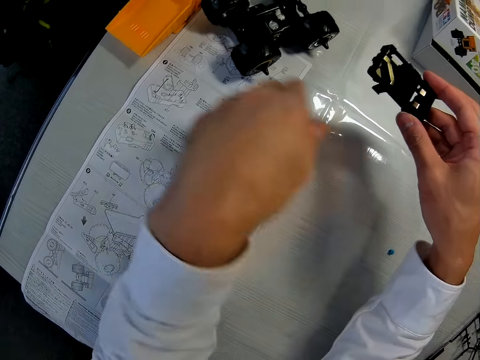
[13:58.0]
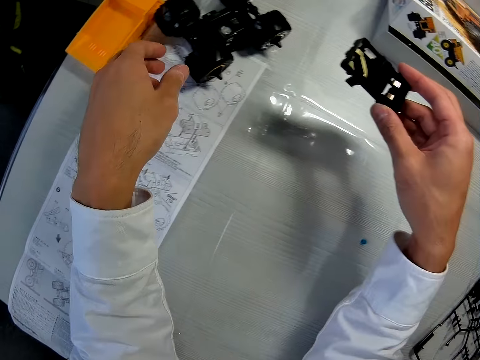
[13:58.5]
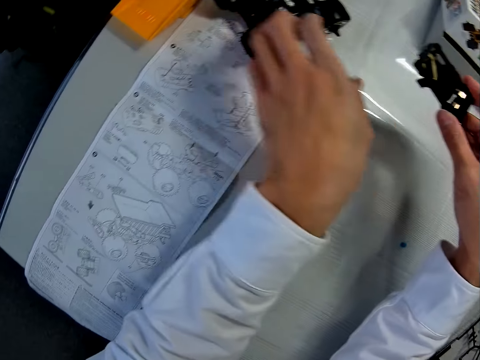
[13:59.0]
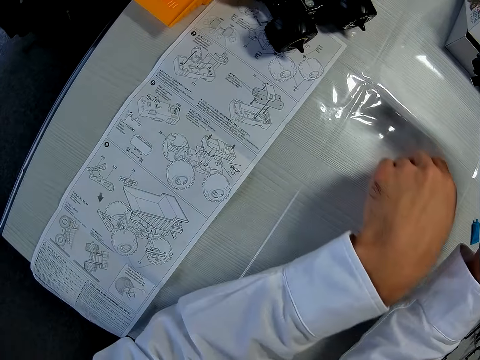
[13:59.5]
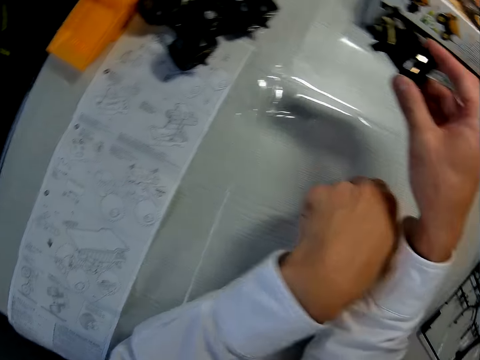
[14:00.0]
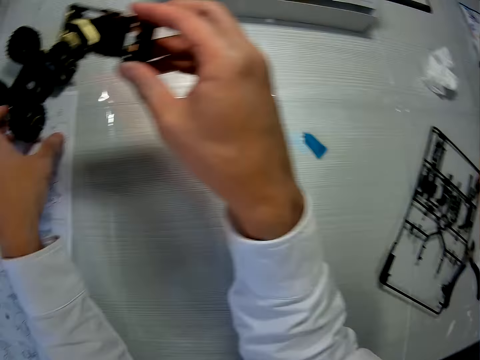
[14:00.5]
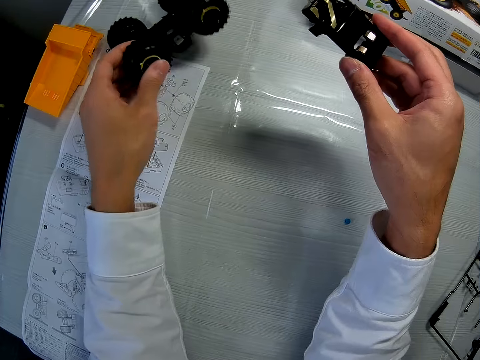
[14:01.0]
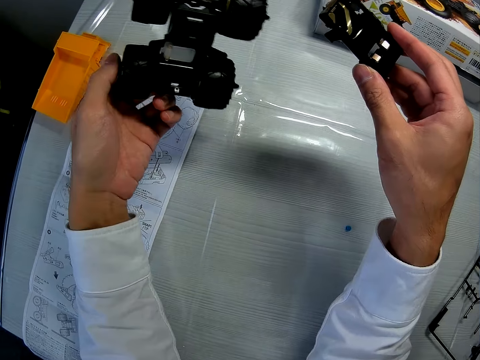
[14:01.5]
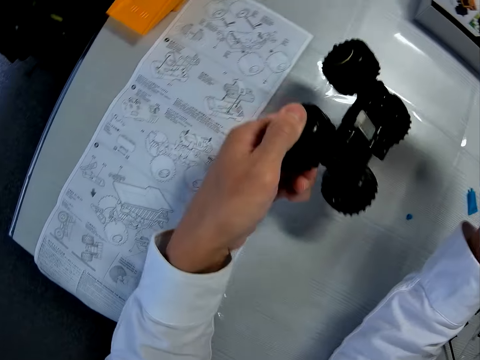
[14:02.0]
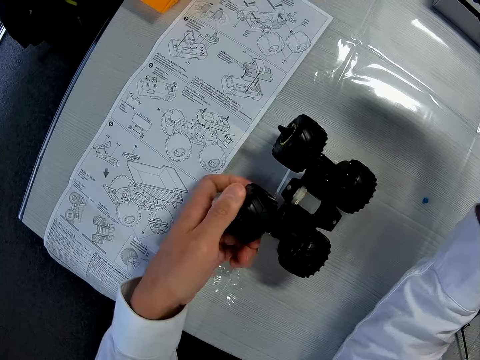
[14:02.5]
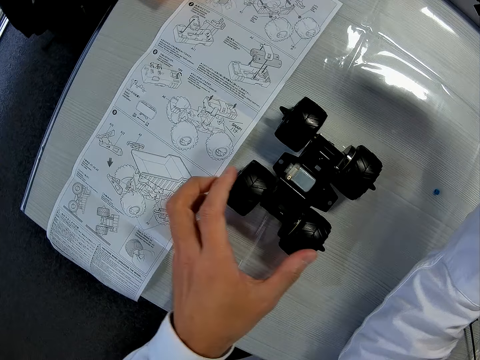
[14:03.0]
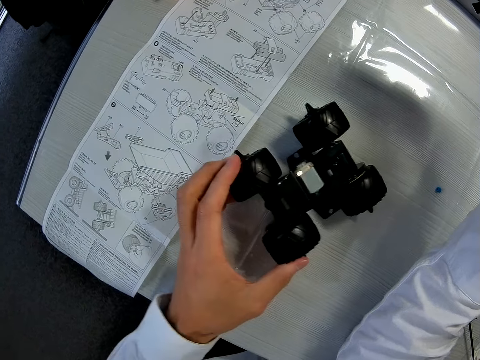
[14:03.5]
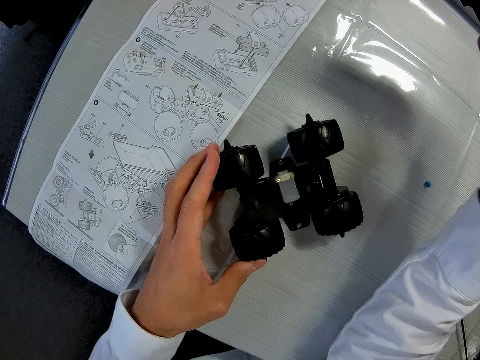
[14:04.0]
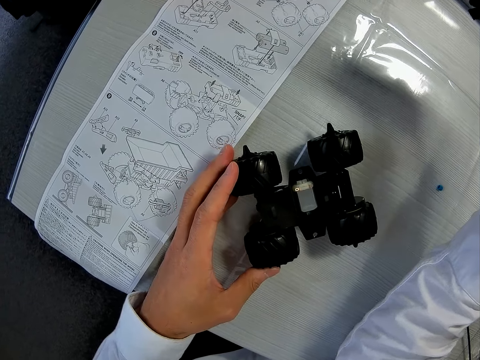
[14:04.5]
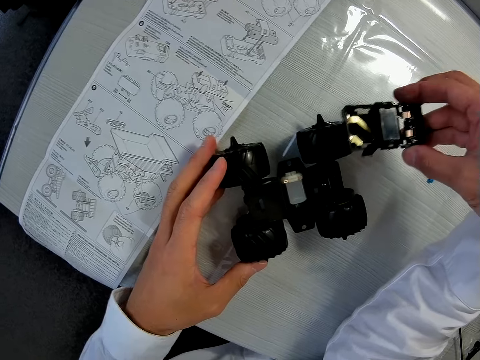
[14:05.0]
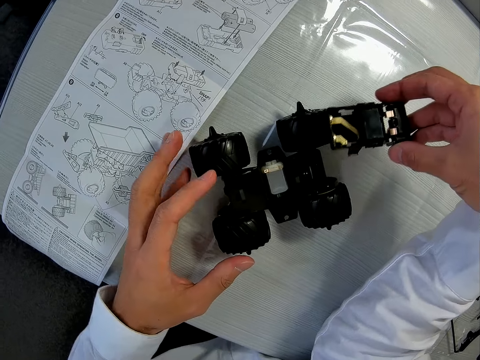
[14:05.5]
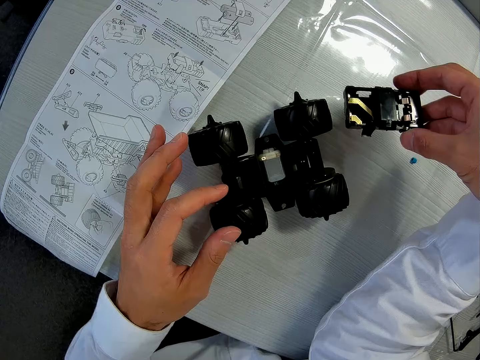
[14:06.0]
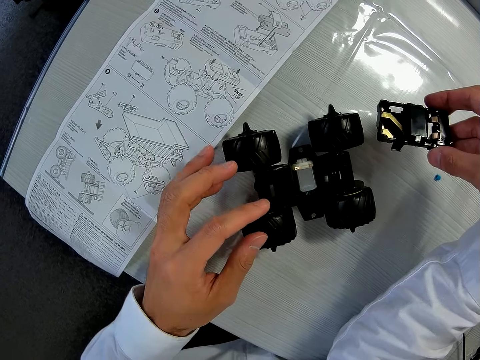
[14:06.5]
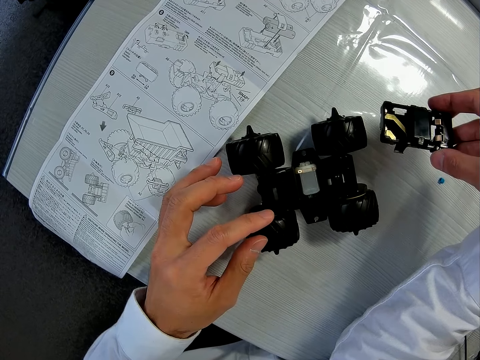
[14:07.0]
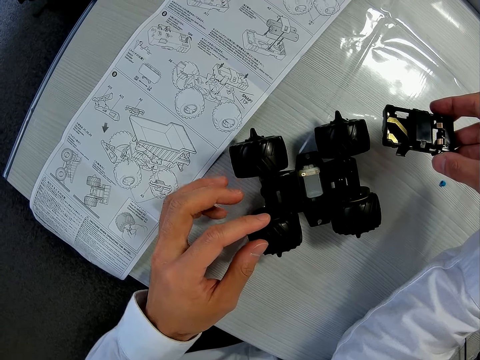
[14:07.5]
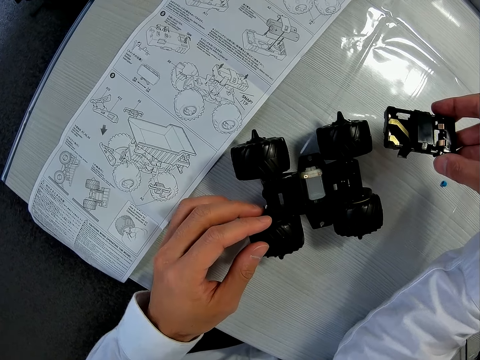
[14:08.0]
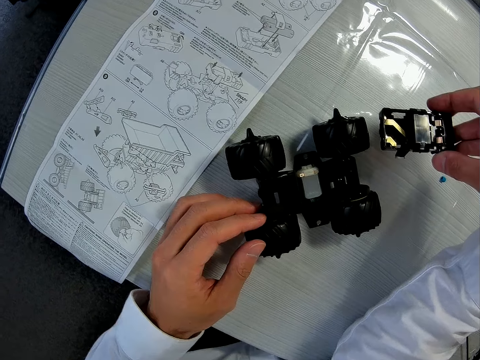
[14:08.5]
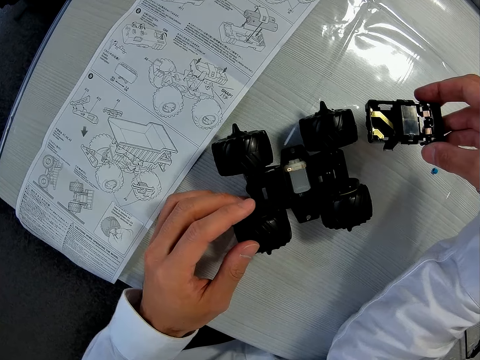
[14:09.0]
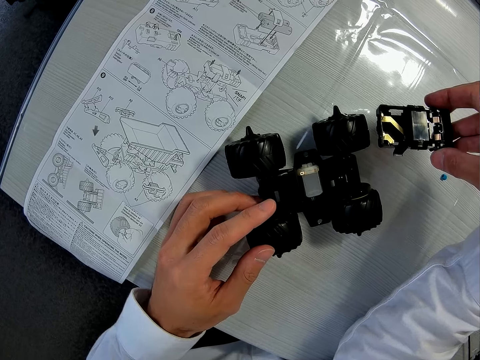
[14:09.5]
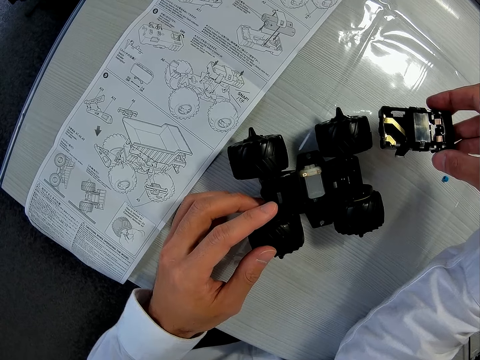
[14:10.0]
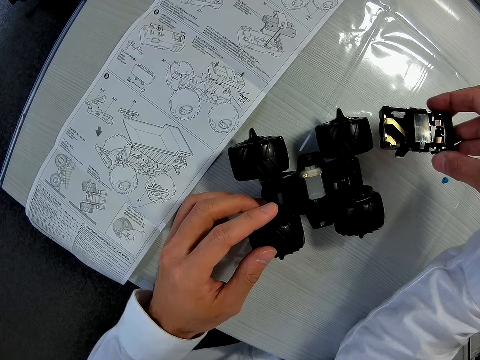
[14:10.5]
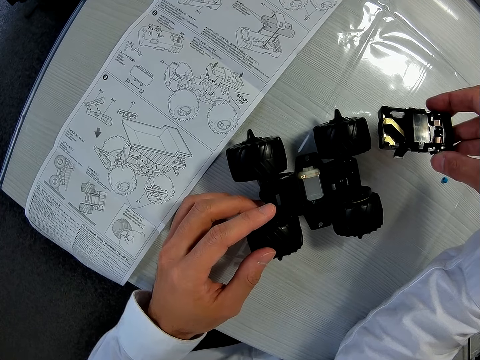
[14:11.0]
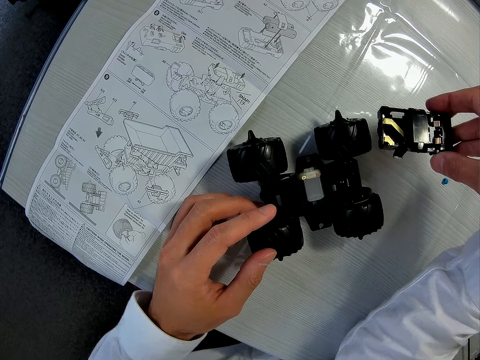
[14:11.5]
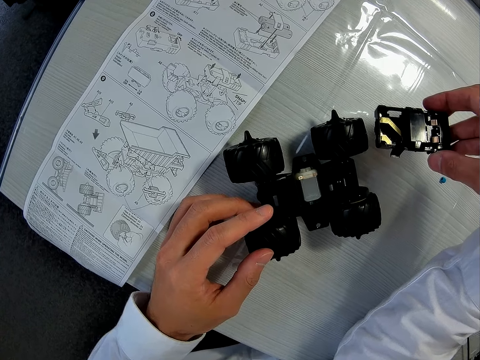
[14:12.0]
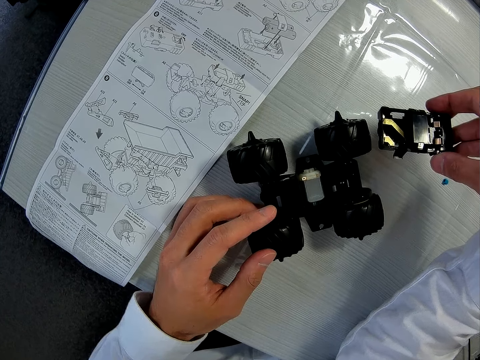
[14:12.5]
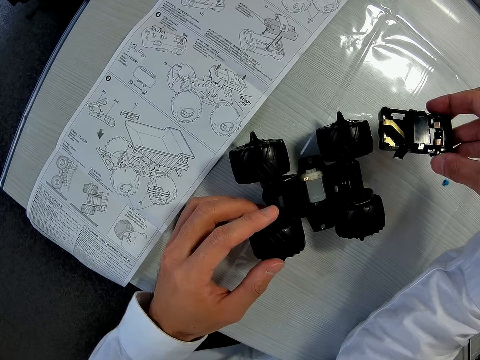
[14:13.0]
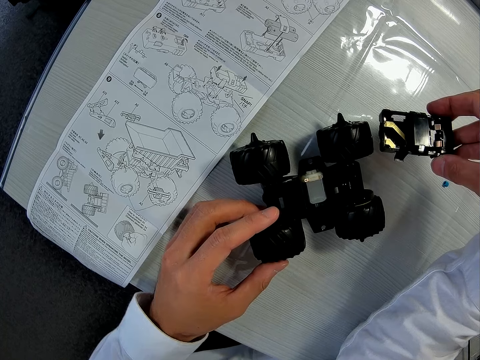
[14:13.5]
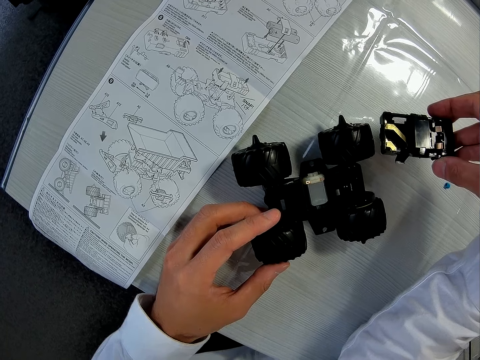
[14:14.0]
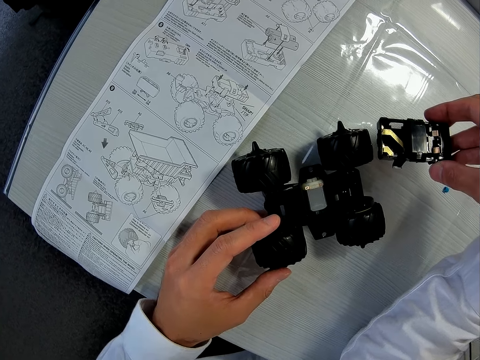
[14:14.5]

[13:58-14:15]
The camera wearer picks up a toy truck. They take the part of the plastic toy truck. They drop the toy truck on the table and adjust the toy truck on the table. They put down the toy truck wheels. They touch the toy truck wheels.

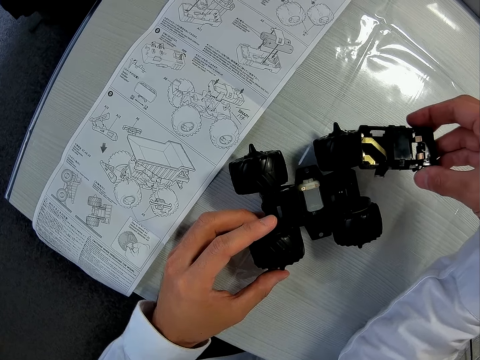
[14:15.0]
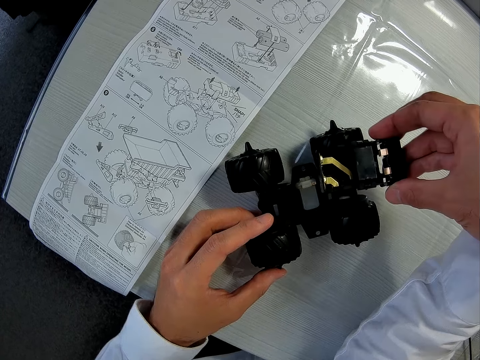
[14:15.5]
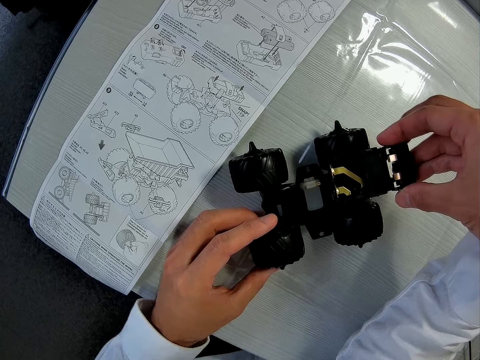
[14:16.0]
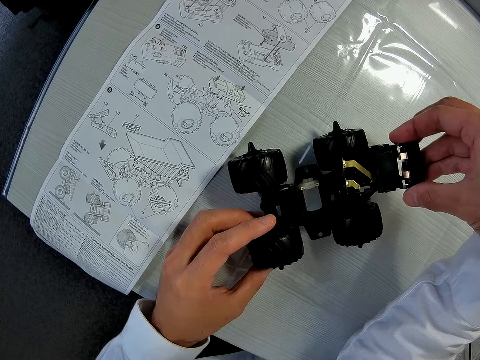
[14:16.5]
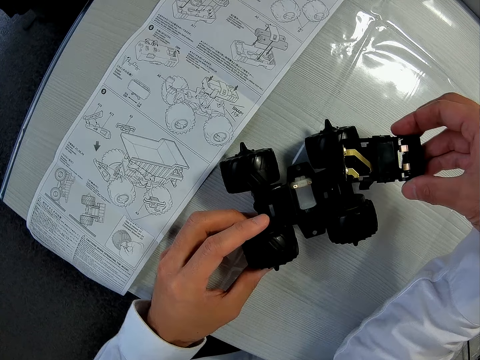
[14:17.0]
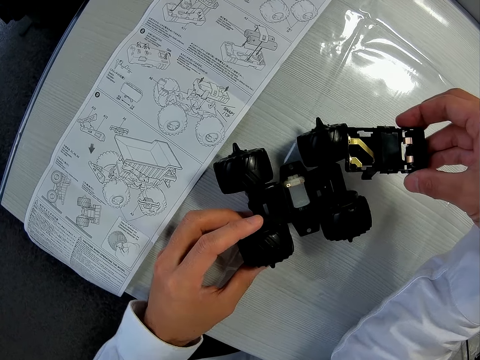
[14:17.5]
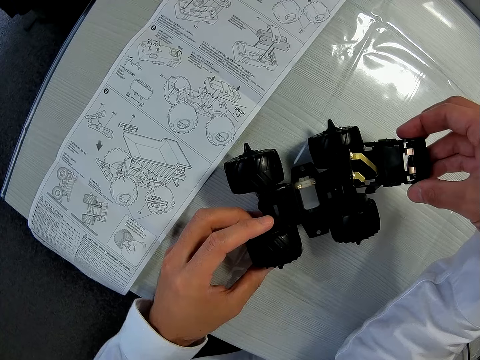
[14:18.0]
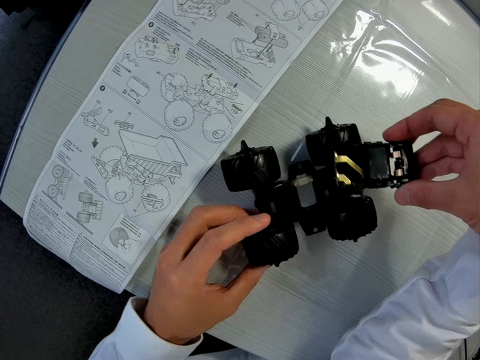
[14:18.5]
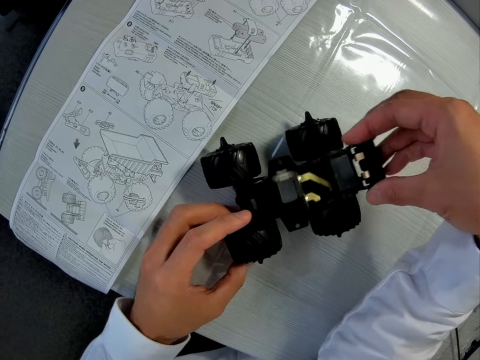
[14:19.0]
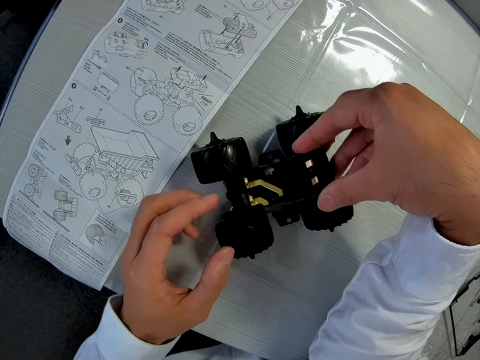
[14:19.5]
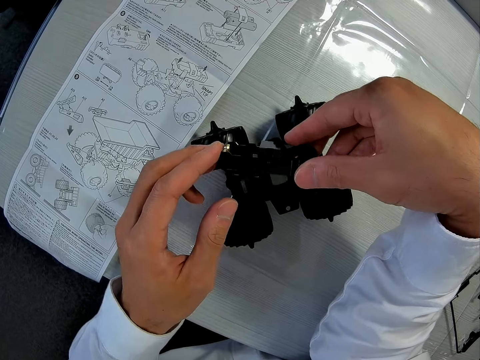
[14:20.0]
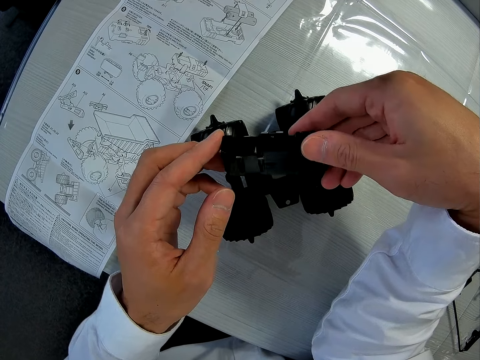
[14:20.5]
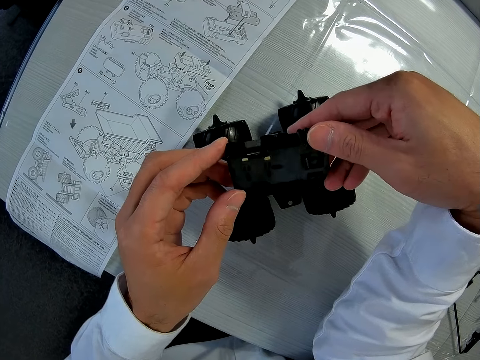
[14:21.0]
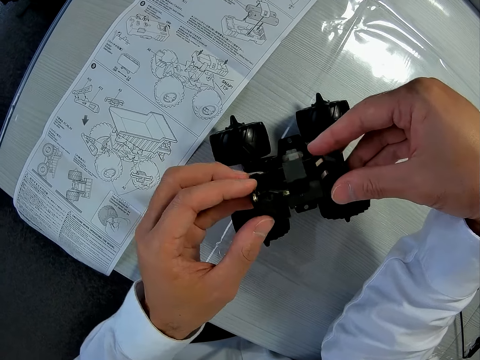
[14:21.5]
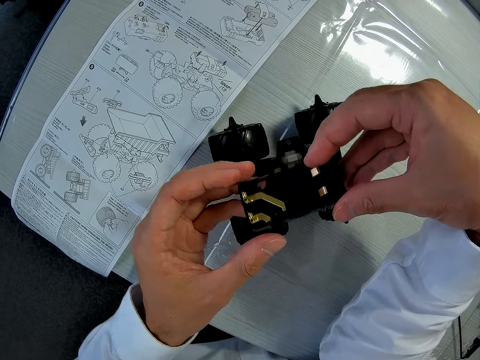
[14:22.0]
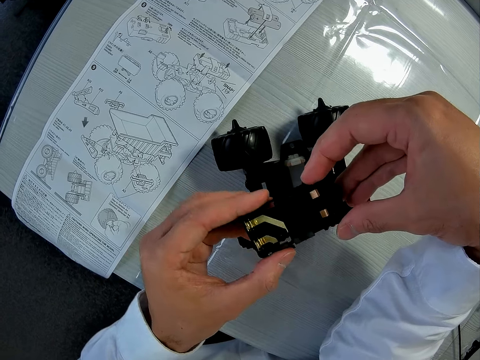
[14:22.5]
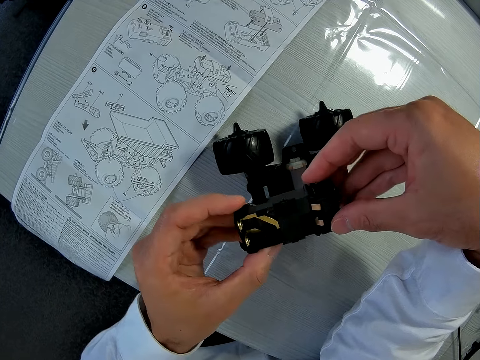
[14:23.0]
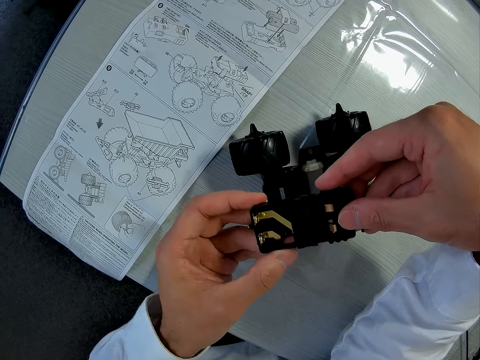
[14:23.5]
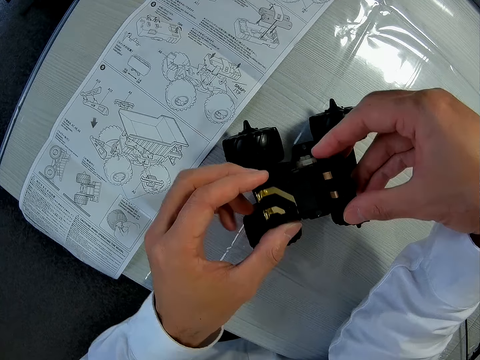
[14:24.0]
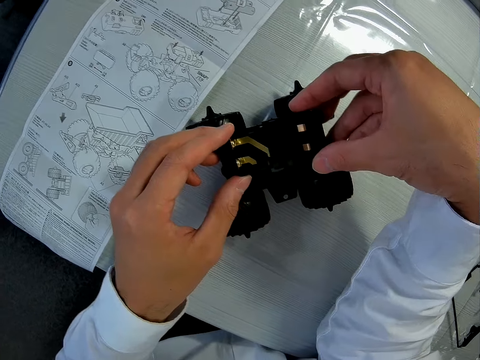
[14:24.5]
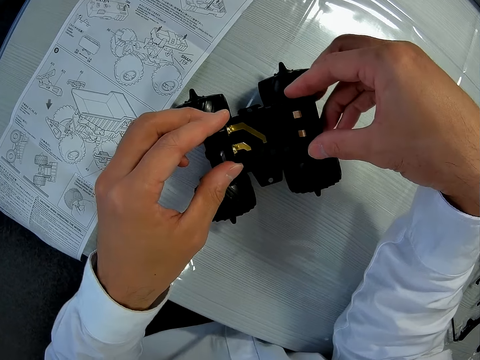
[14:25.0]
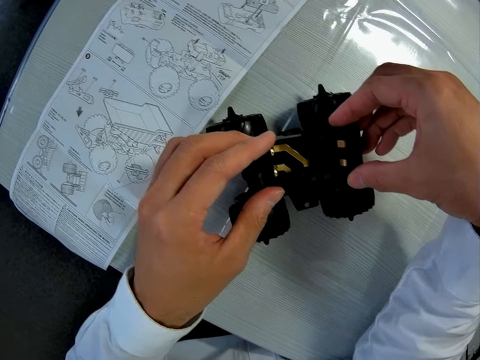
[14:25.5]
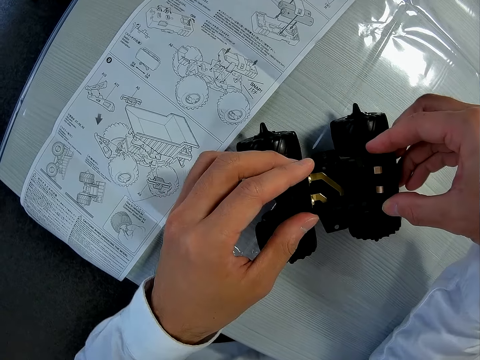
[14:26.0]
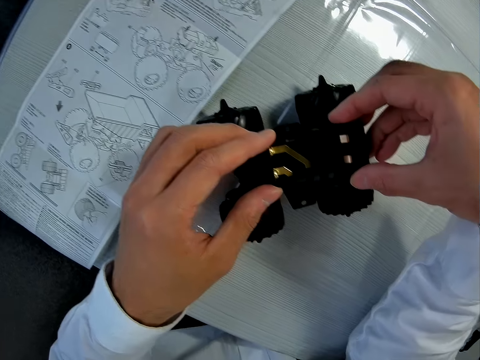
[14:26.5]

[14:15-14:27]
The camera wearer tries to attach the plastic structure to the toy truck.
